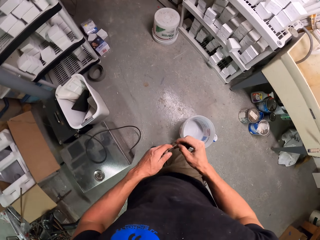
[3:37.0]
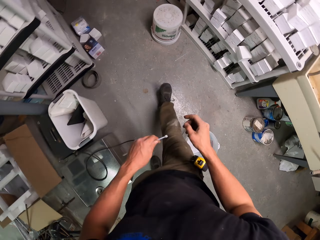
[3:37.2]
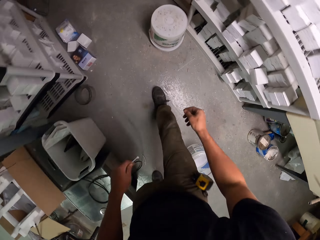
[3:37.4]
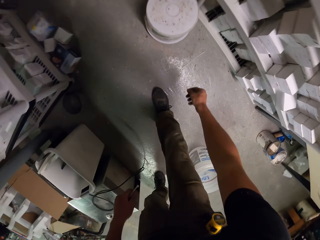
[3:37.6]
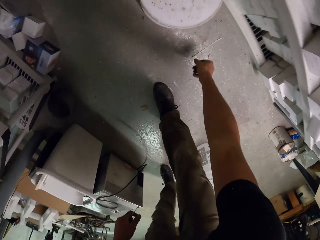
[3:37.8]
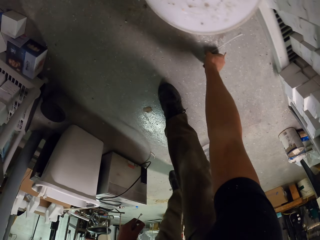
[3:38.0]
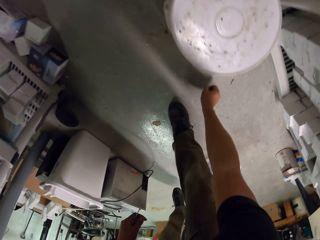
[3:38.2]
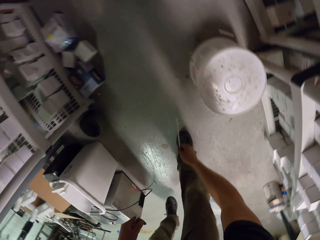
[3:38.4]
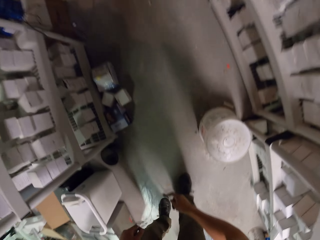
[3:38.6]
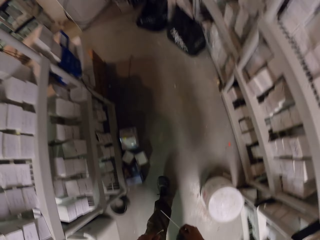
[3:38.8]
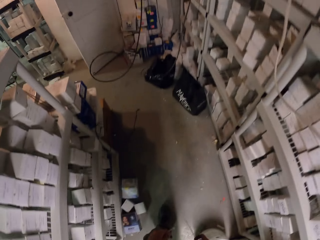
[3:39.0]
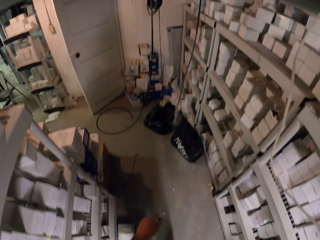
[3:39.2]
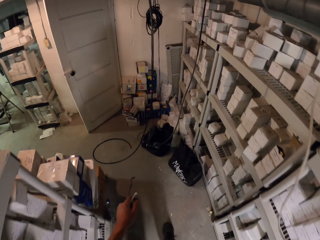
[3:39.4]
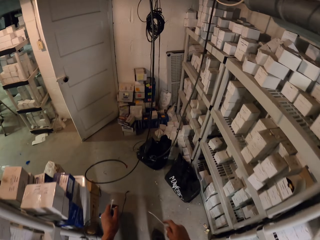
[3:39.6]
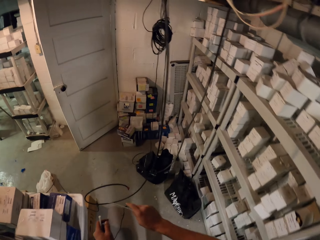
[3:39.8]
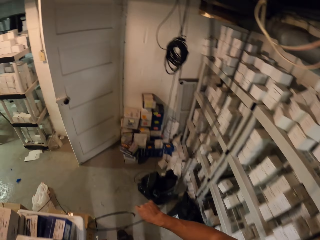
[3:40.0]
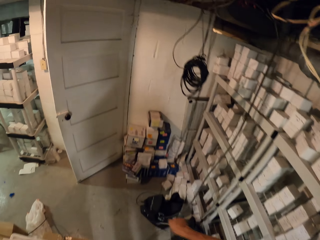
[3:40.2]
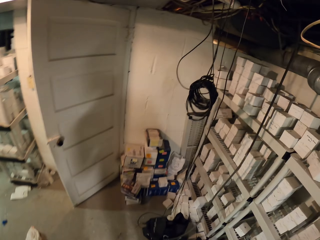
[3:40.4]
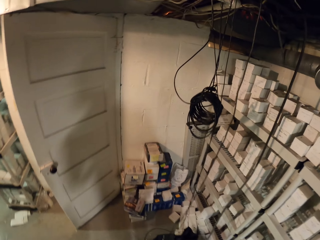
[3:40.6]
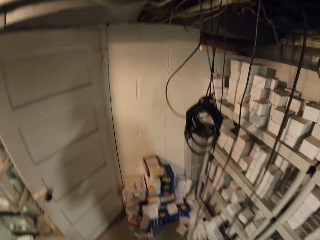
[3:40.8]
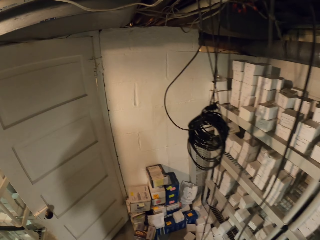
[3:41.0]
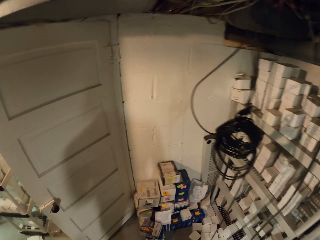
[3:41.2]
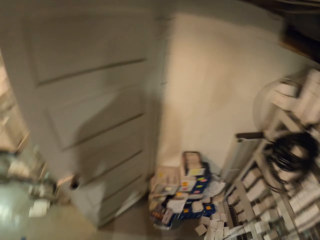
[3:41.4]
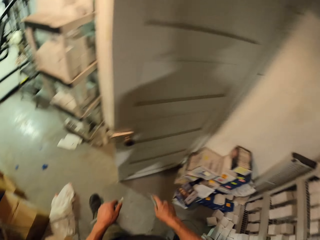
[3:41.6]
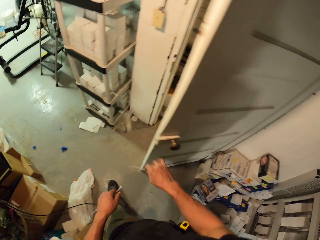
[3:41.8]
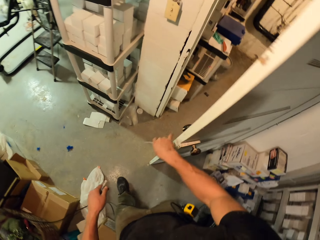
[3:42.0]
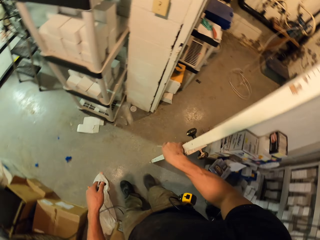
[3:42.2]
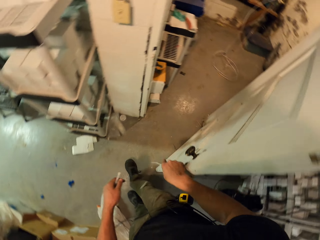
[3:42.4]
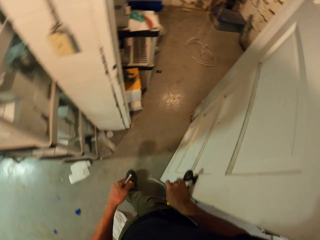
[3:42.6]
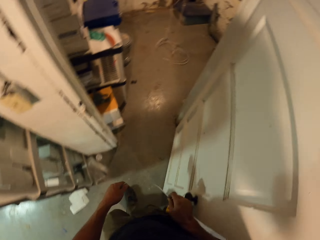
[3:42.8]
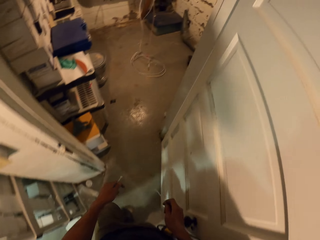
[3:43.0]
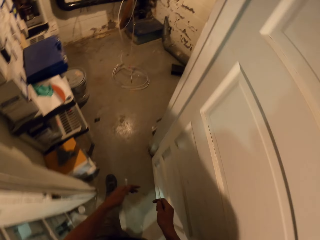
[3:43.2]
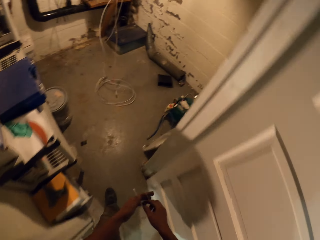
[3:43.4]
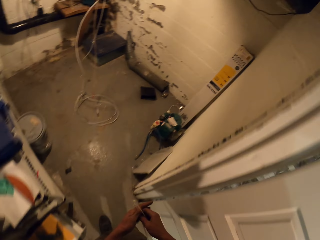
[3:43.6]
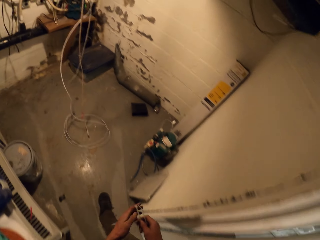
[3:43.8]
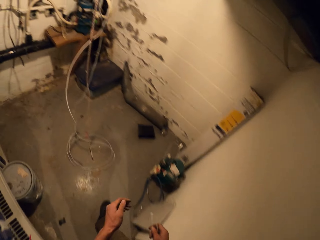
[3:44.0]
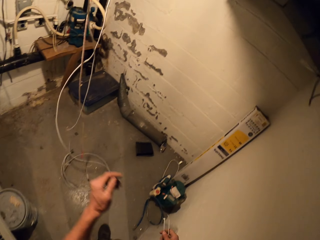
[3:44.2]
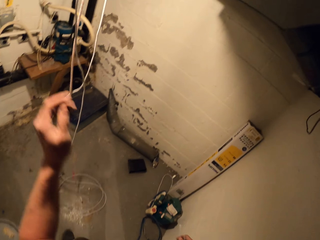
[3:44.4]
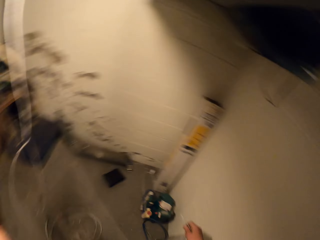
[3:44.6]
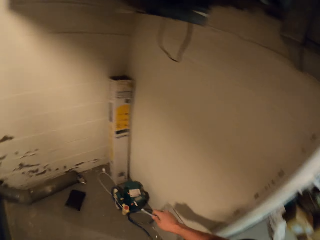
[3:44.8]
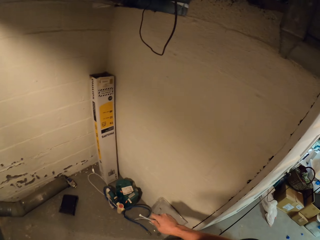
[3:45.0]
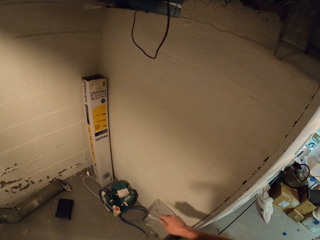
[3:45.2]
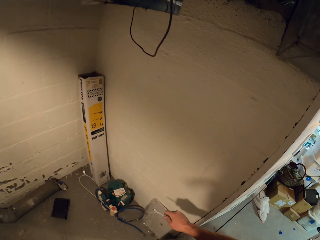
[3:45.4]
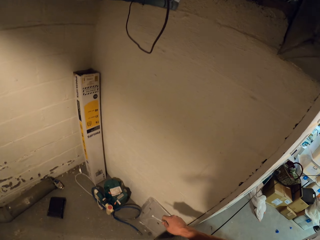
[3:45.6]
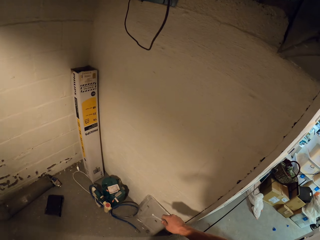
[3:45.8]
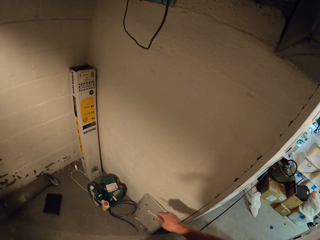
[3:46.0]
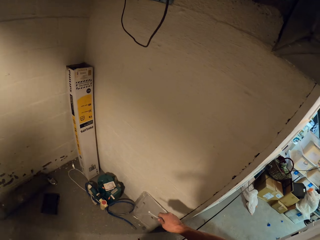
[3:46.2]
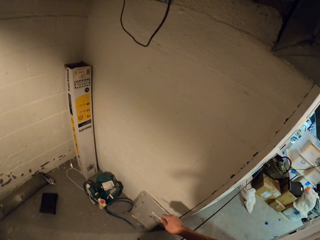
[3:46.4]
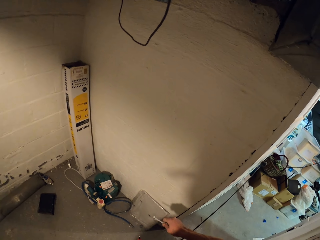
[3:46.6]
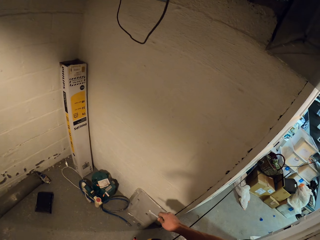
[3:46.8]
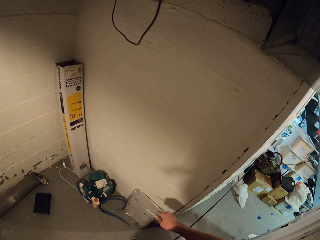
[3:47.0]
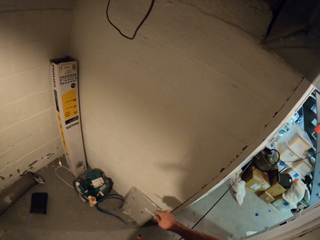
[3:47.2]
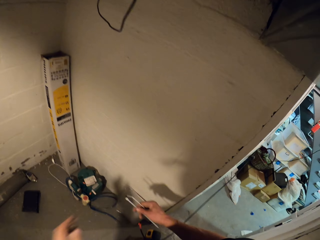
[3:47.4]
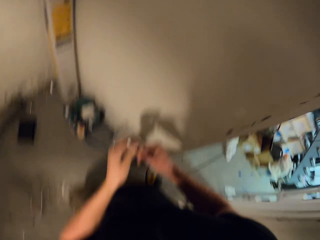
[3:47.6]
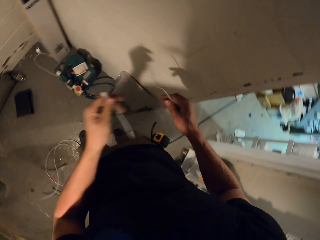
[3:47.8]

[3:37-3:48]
The camera wearer takes a cable tie. They pass a zip tie to the left hand. They walk in the room. They pick up a zip tie on the floor. They walk in the room. They hold the door. They open the door. They walk in the room. They lift the left hand. They look down. They hold the cables.

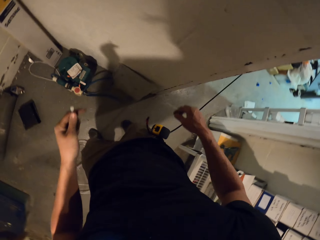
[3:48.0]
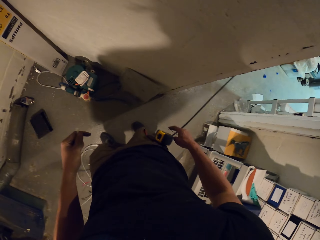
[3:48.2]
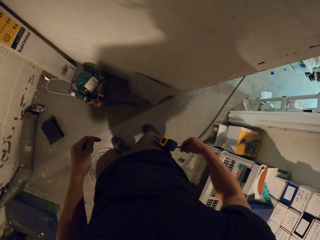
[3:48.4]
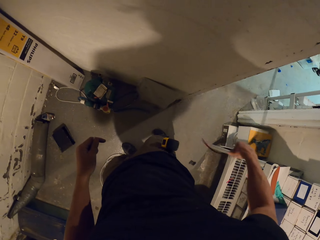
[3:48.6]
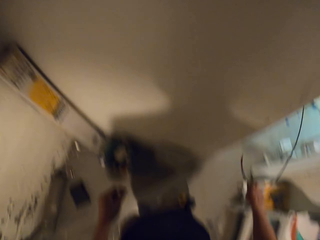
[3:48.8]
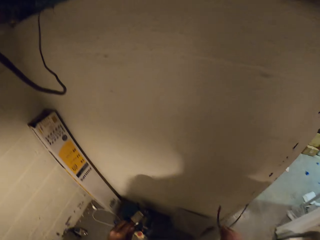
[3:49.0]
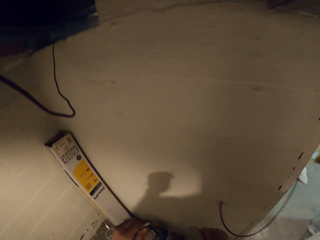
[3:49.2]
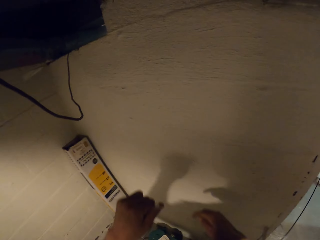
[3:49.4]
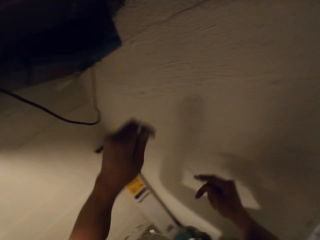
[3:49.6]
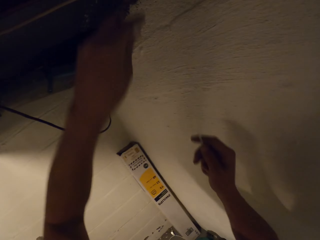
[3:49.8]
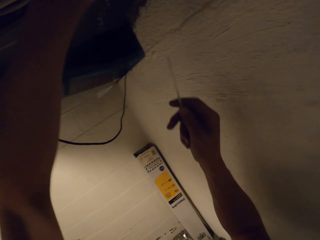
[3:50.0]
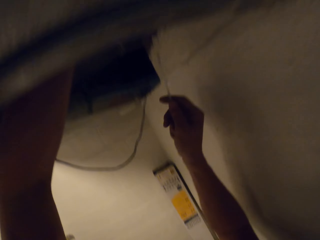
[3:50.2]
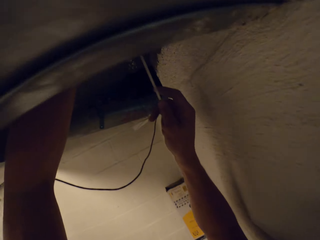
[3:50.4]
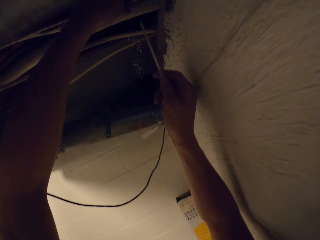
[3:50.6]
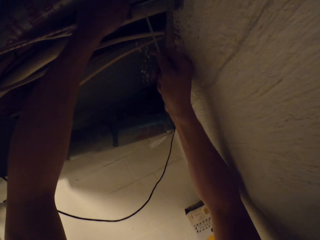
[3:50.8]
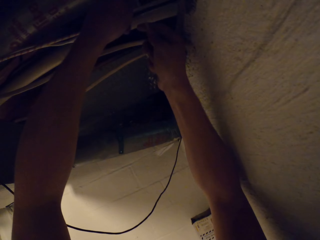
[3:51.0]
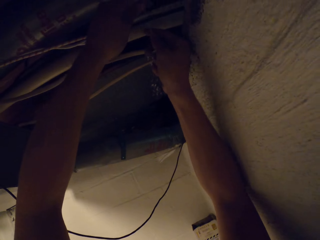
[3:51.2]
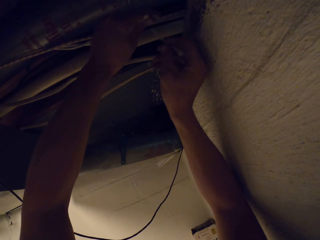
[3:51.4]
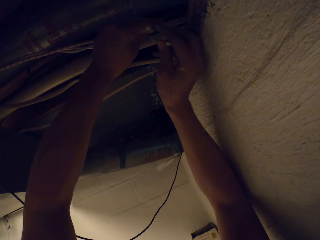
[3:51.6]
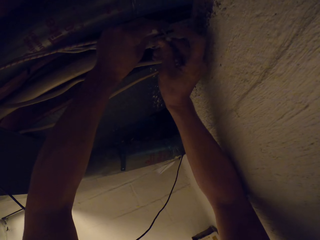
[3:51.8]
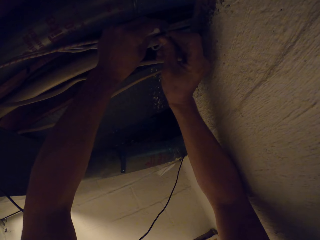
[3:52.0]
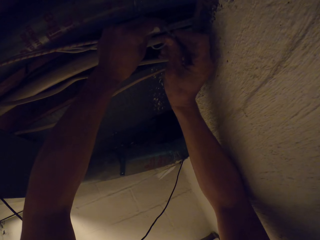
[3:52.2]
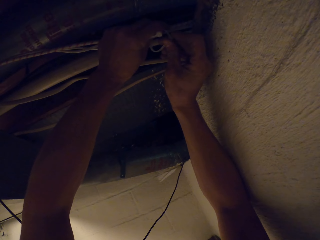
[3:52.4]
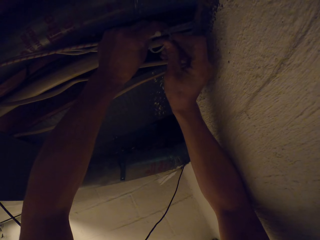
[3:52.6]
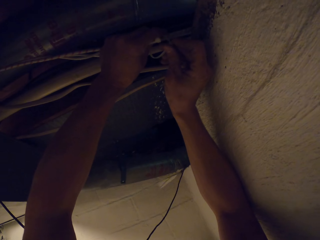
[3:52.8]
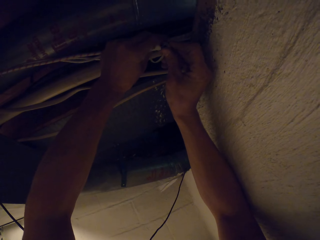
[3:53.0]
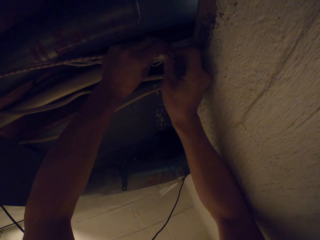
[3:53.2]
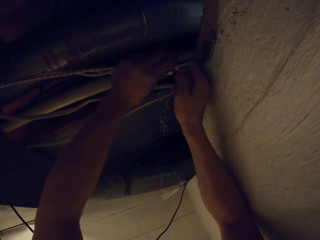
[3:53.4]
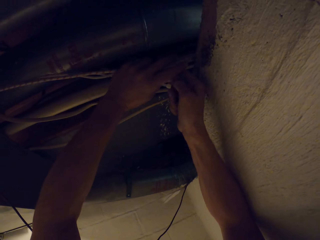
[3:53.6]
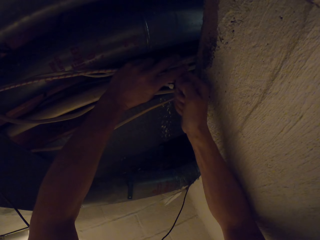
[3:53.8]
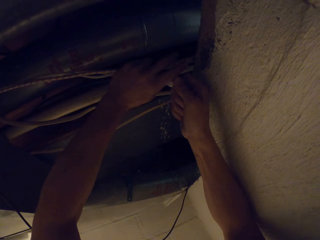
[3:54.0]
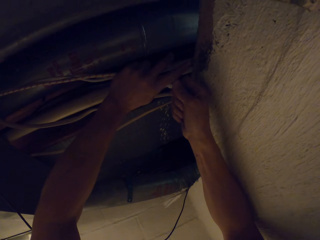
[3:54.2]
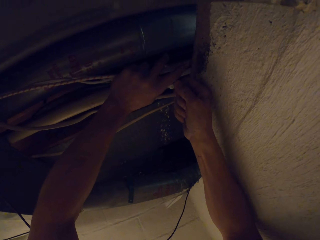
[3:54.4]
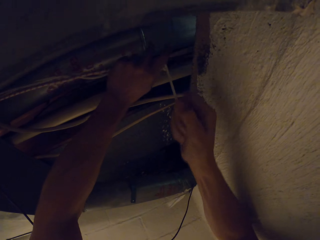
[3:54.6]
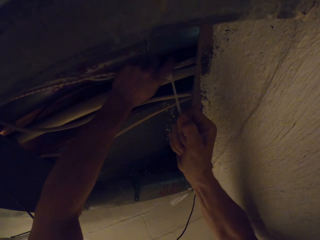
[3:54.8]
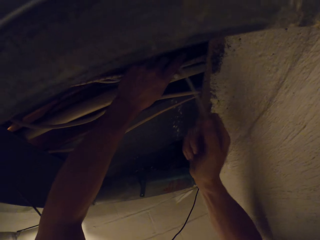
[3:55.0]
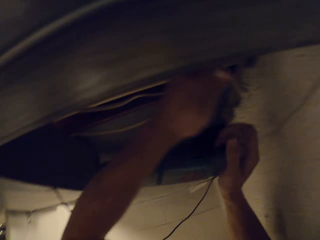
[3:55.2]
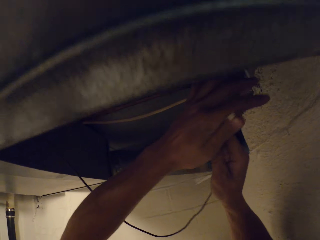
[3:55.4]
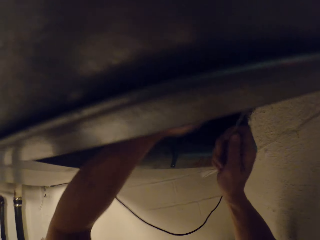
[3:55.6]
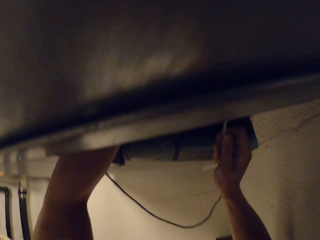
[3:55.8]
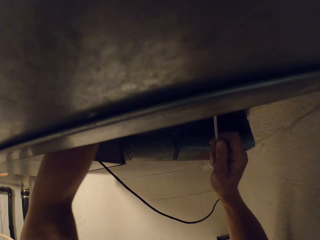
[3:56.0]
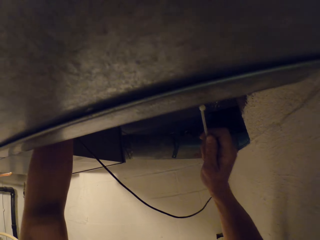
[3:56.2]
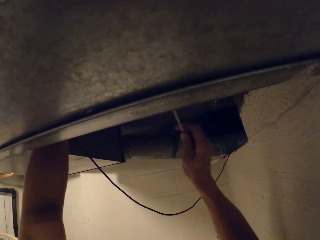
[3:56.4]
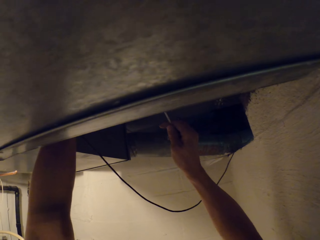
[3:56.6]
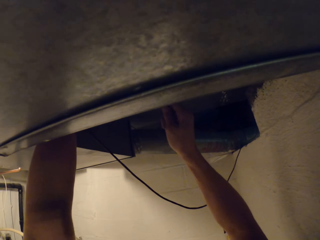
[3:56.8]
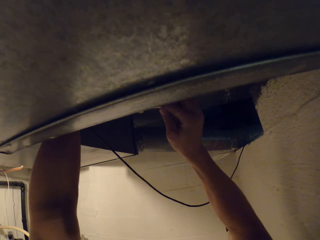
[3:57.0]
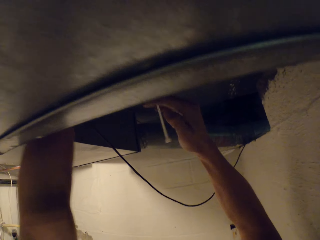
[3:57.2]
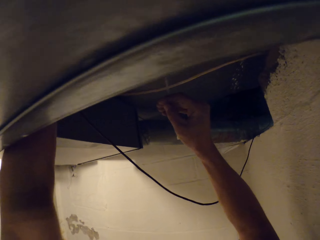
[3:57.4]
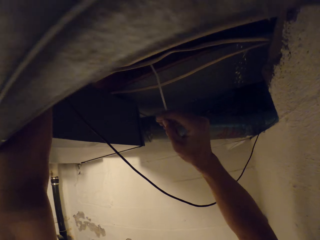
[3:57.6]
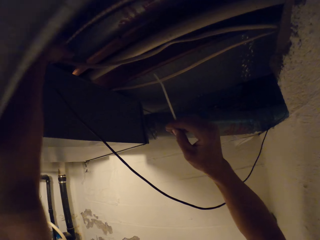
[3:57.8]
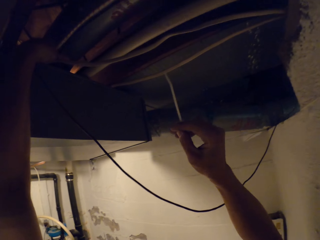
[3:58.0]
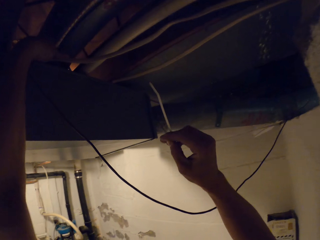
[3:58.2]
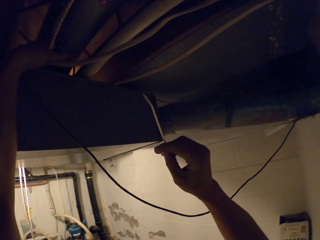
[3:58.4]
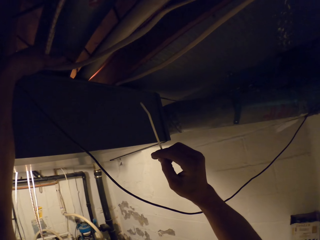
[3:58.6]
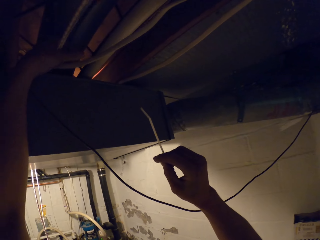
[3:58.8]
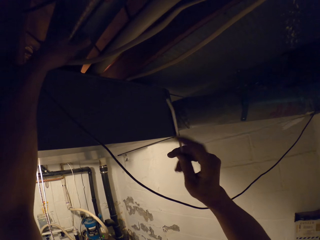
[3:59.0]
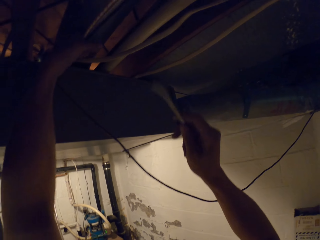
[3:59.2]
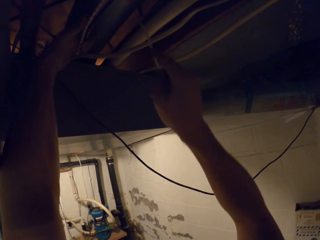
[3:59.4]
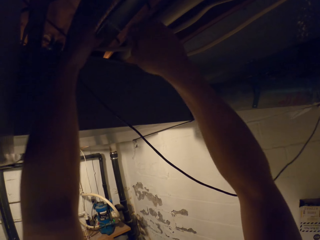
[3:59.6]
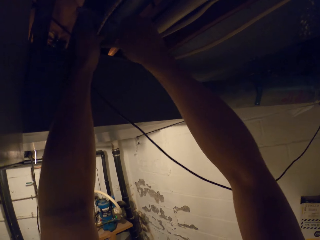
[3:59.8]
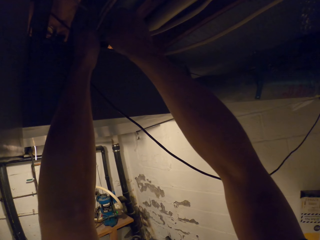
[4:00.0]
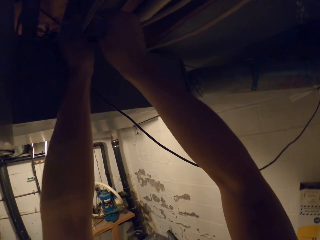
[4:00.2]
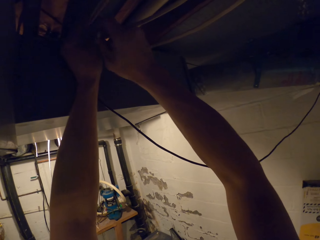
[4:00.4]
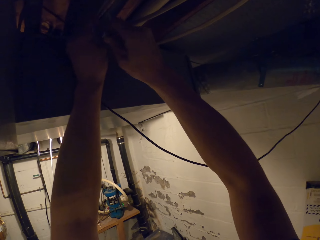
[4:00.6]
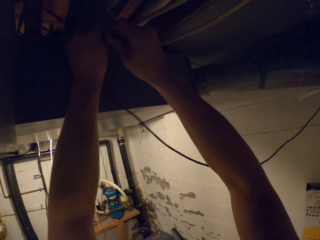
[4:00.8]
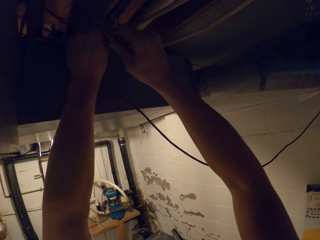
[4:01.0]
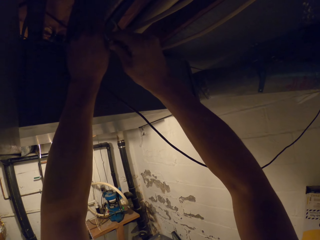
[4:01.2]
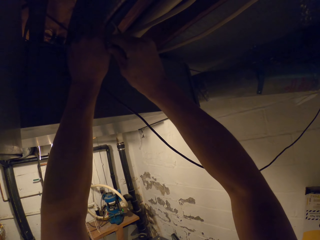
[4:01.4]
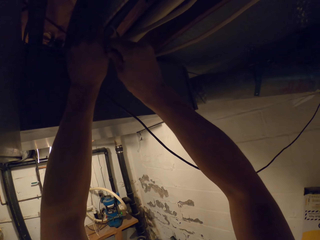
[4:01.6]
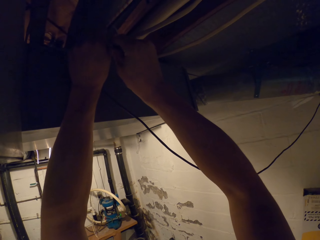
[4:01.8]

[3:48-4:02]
The camera wearer passes a zip tie to the left hand. They take a cable, hold the cable by the right hand, and hold other cables by the left hand. They tie the cables with a cable tie. They pass the zip tie to the right hand. They hold the cables. They tie the cables with the cable tie.
